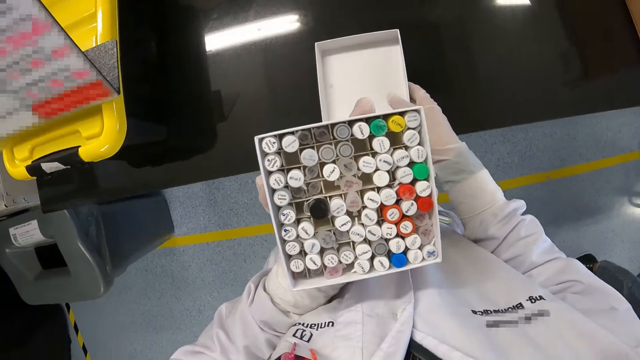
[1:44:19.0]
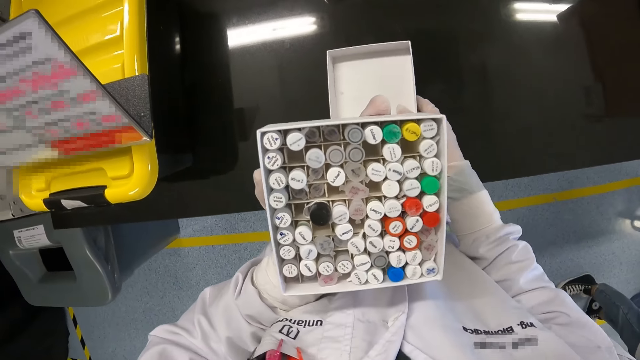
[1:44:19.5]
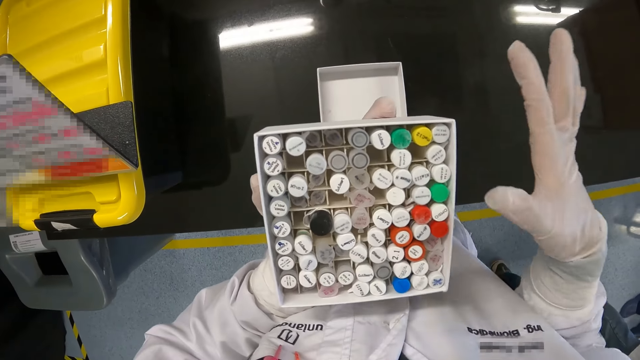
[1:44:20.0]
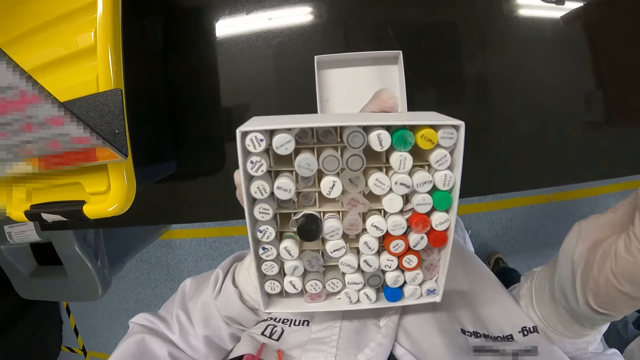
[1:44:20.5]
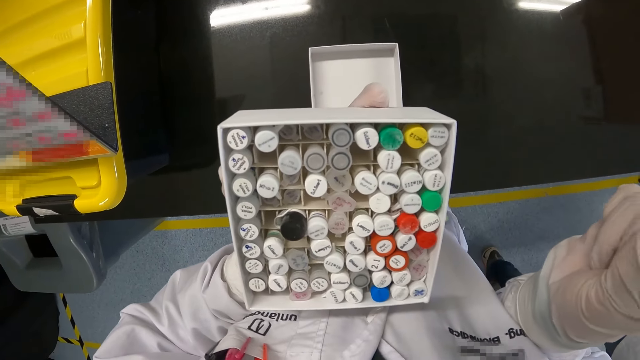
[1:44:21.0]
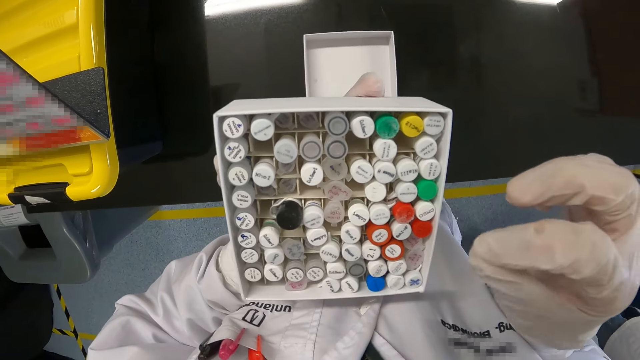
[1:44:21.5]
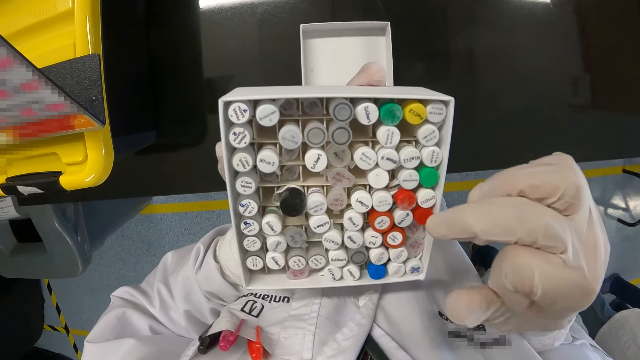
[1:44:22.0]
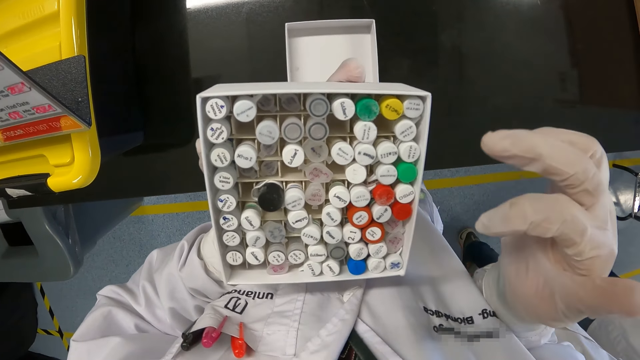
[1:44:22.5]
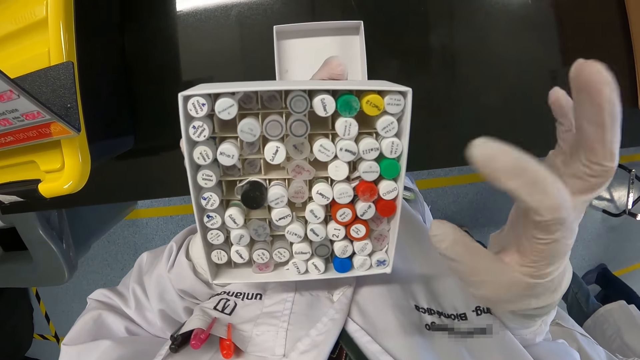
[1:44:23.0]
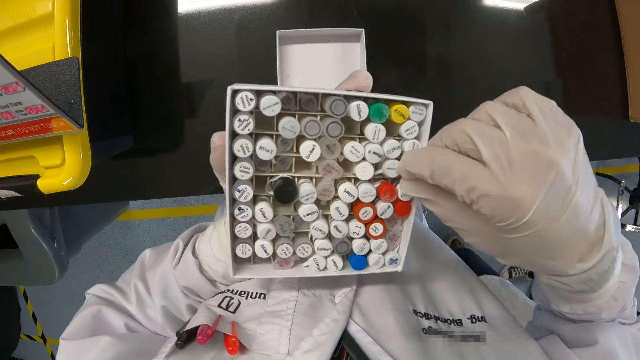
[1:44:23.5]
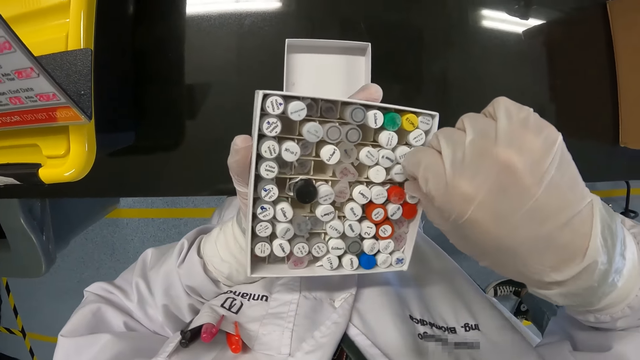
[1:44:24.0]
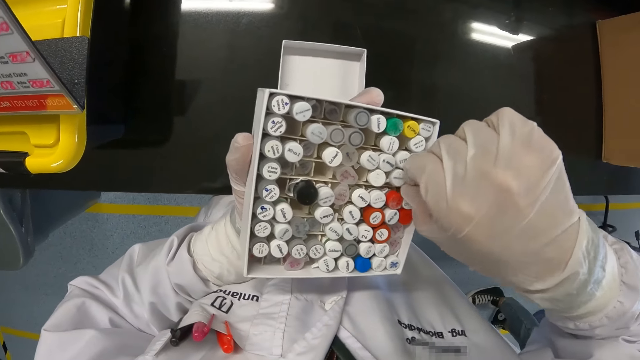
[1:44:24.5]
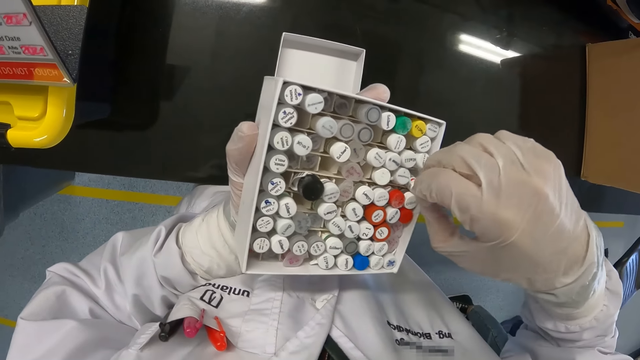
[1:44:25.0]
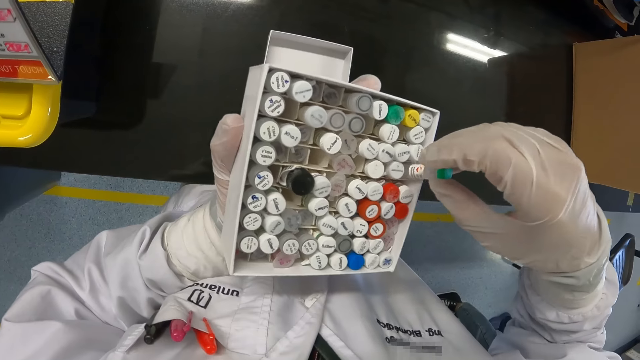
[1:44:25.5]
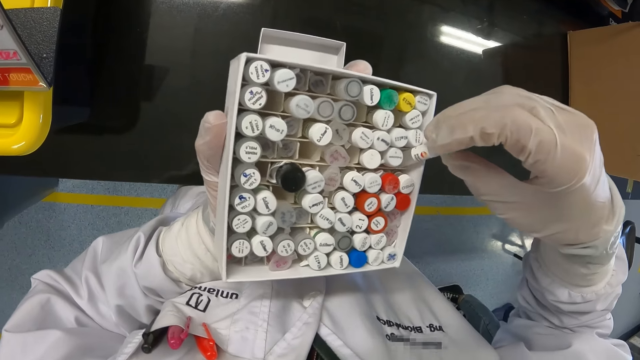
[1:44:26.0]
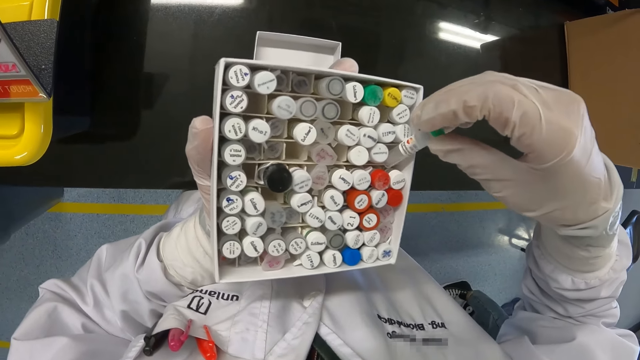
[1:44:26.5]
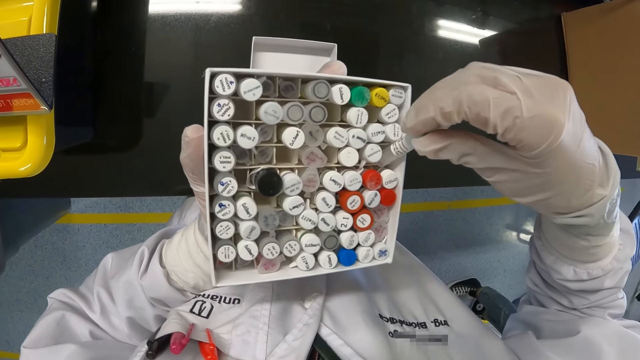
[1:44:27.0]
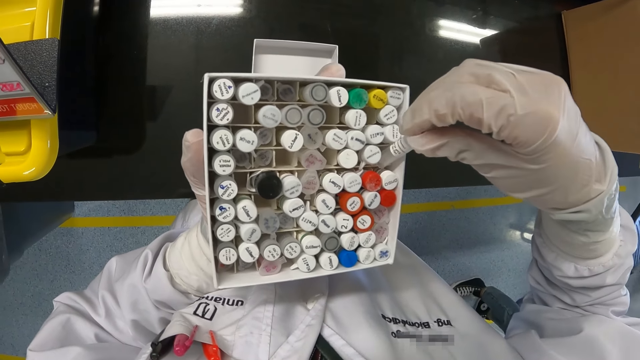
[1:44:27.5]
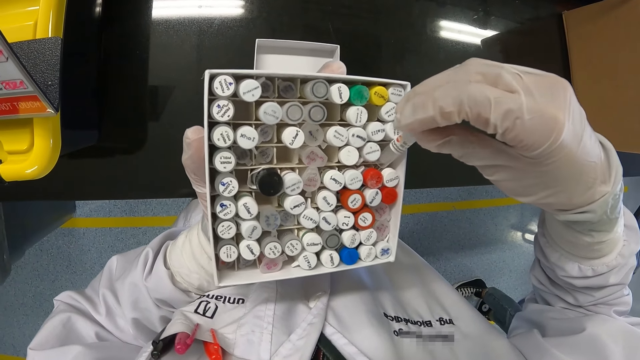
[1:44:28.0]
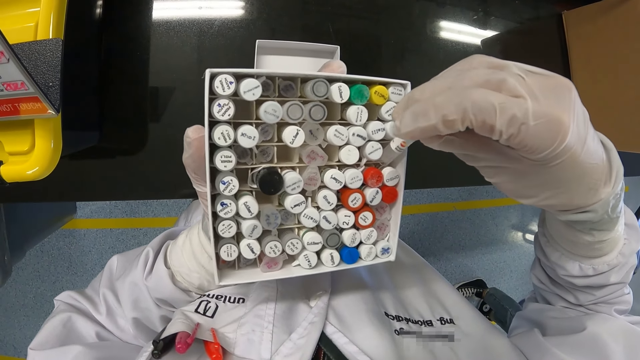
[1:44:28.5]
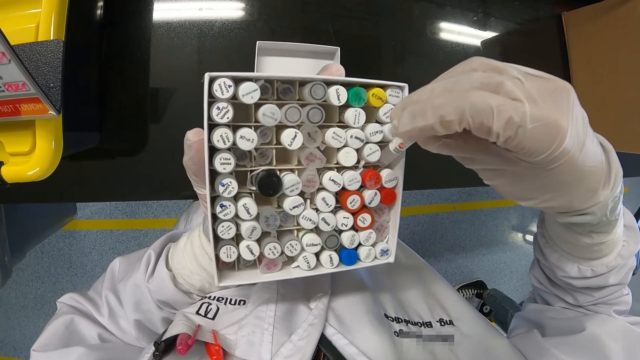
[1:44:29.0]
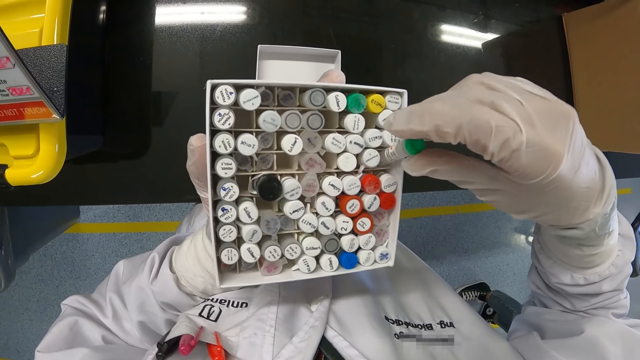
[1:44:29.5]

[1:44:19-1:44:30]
The camera wearer drops the cover of the test tube pack on a laboratory table with his gloved right hand. He looks at the lab tubes. He picks a solution sample test tube from the pack with his gloved right hand. He looks at the lab tube.

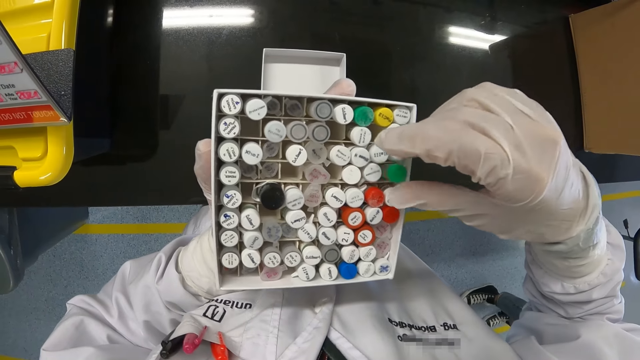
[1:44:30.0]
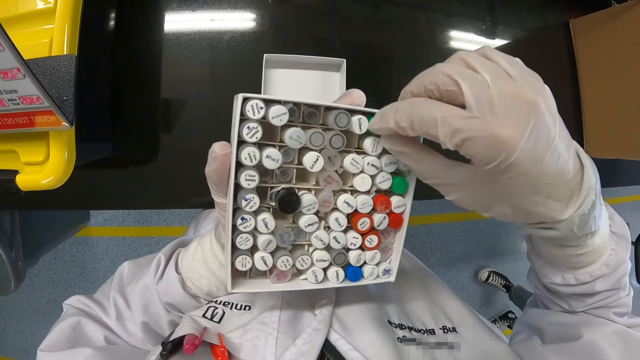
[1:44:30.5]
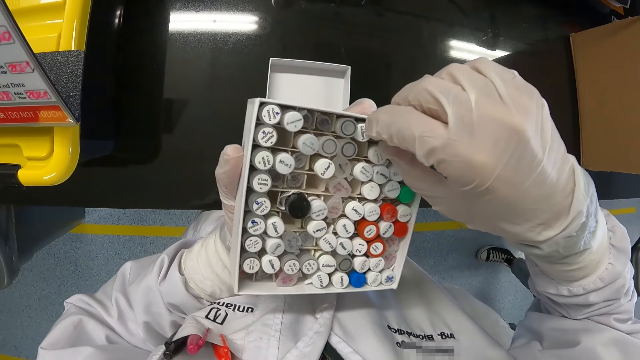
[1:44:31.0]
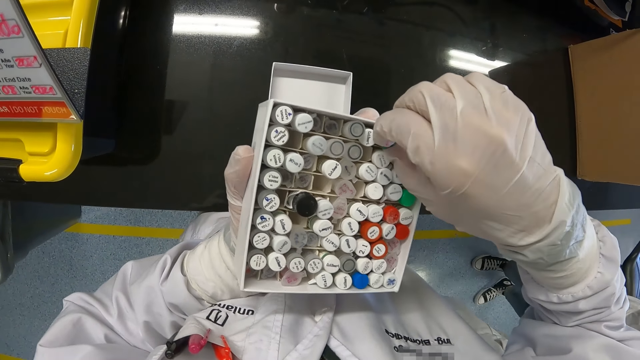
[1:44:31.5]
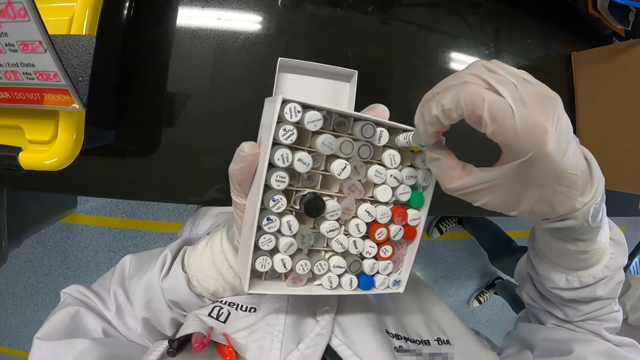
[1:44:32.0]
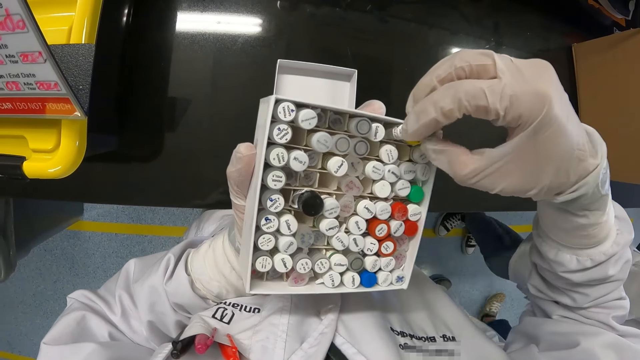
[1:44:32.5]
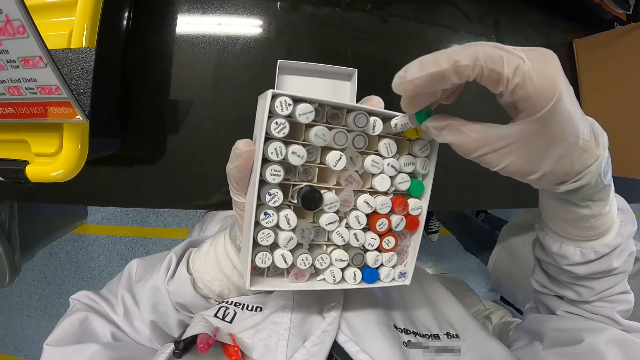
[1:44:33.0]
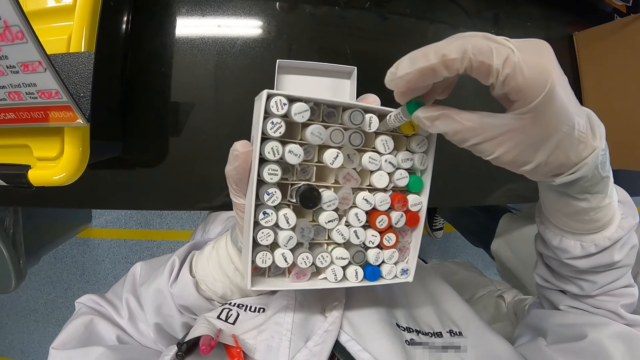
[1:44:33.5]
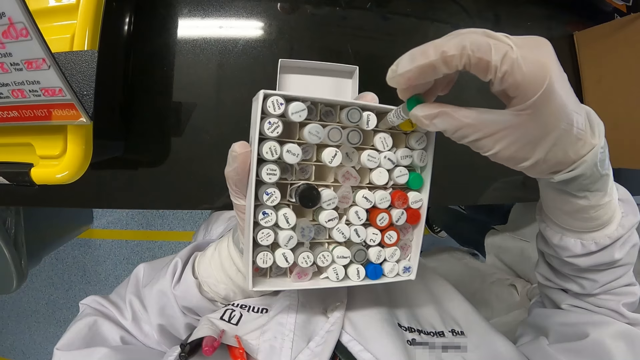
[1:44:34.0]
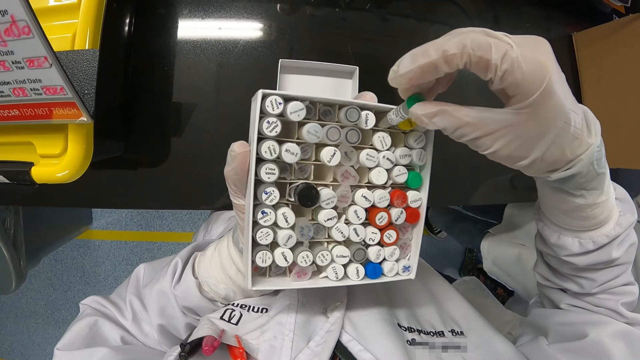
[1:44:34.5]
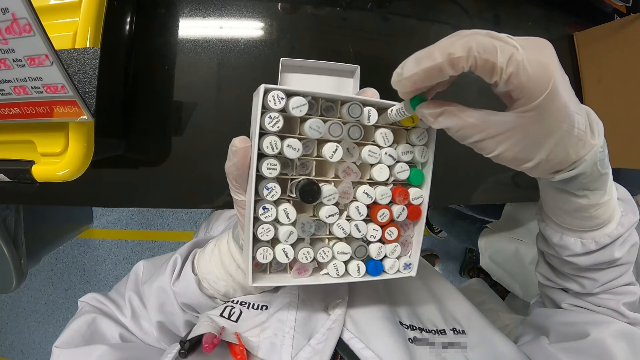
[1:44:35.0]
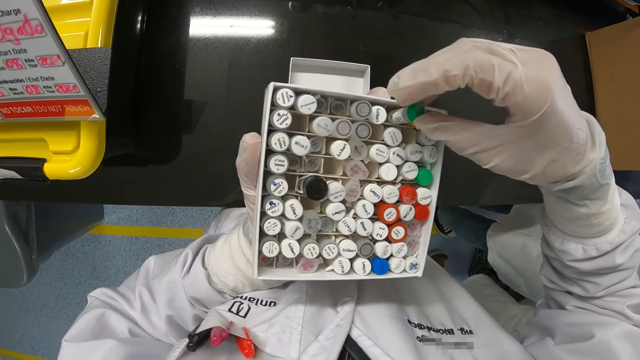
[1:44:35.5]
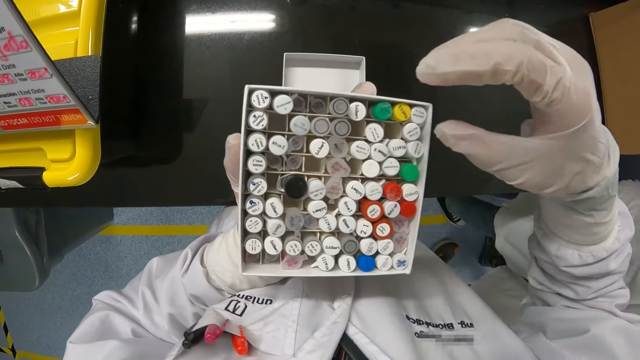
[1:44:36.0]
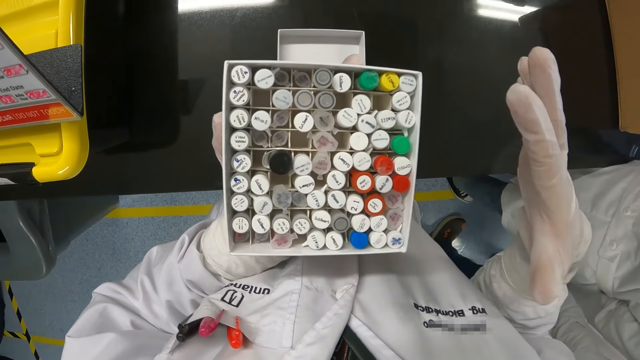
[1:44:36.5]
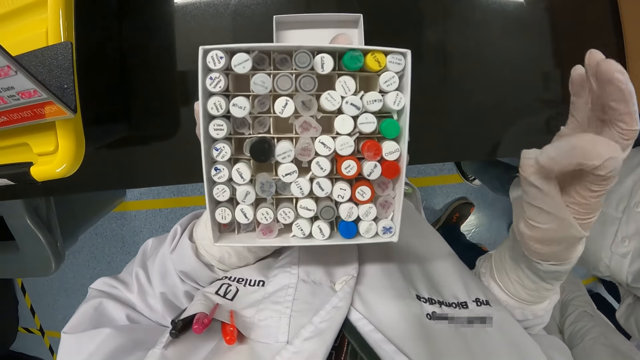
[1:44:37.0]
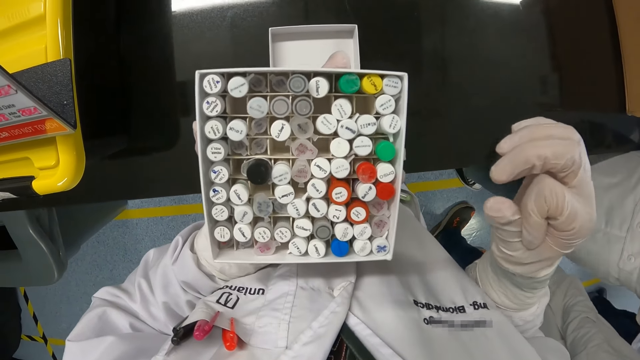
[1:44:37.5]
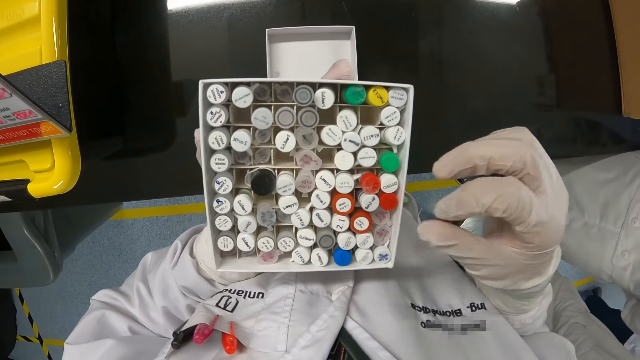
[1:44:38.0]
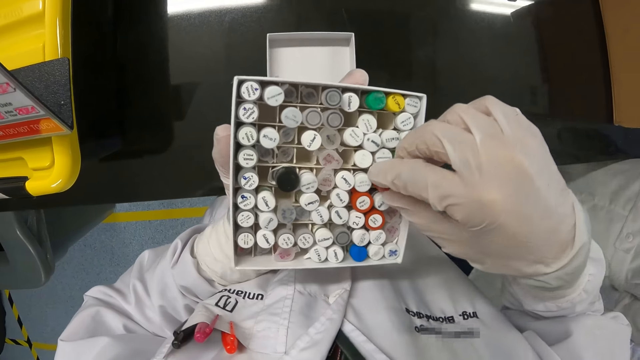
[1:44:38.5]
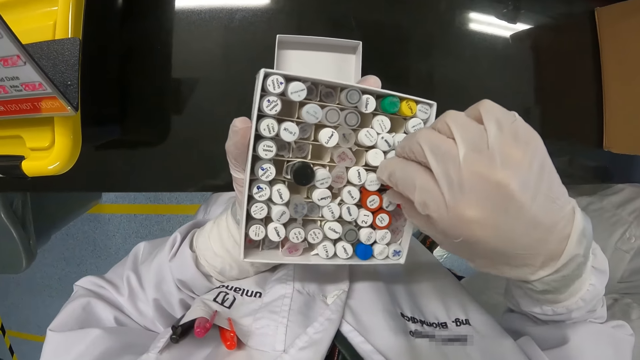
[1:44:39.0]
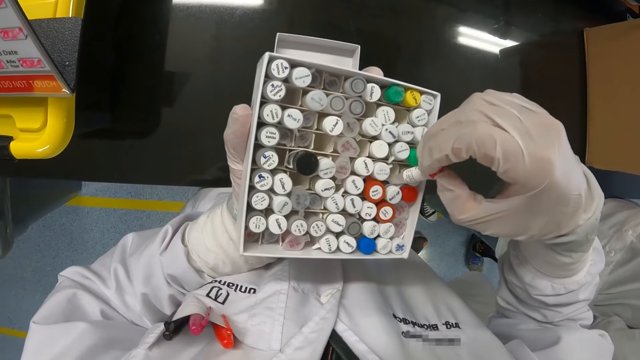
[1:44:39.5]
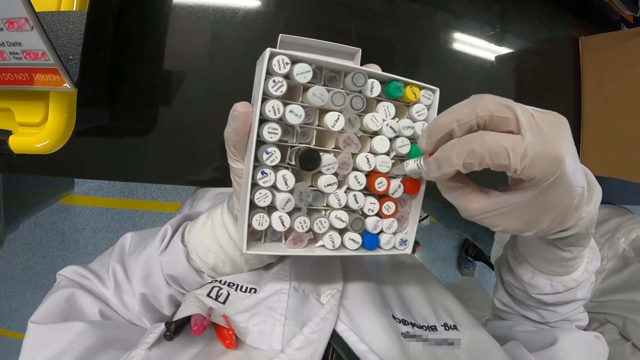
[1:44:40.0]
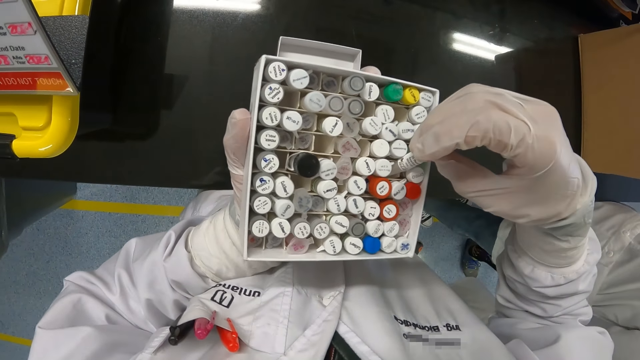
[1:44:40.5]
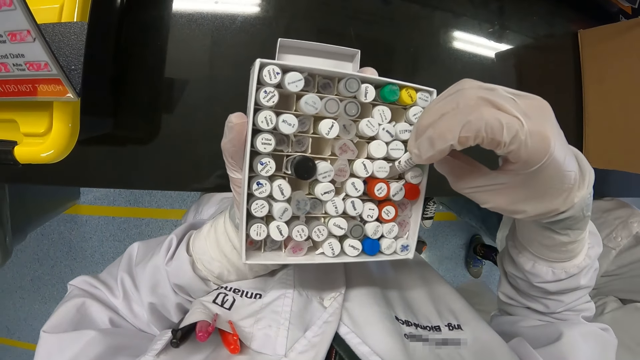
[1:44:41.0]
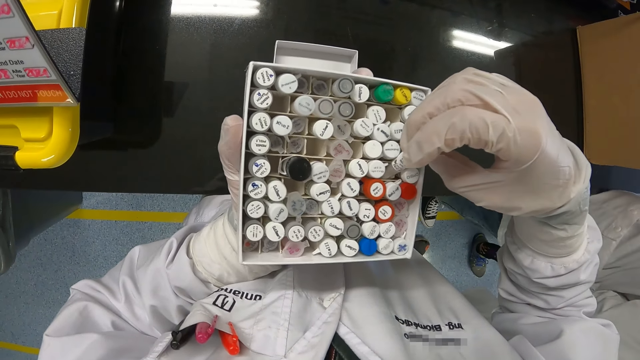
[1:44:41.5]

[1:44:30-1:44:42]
The camera wearer drops the solution sample test tube into the pack with his gloved right hand. He picks a solution sample test tube or lab tube from the pack with his gloved right hand. He looks at the lab tube. He drops the solution sample test tube into the pack with his gloved right hand. He looks at the lab tubes. He picks the solution sample test tube from the pack with his gloved right hand.
